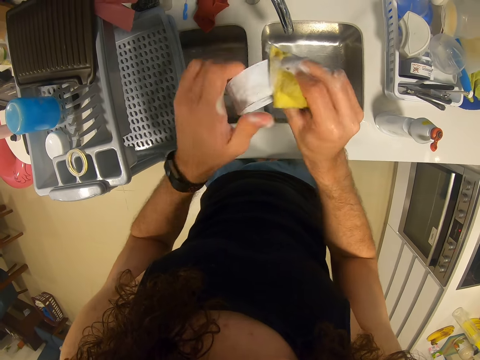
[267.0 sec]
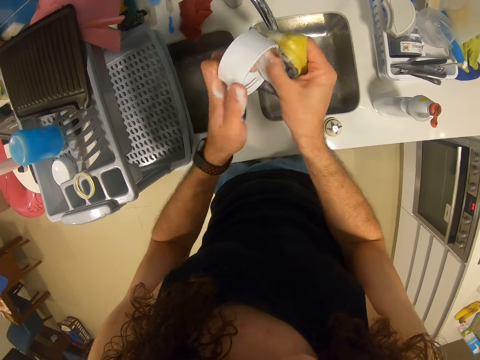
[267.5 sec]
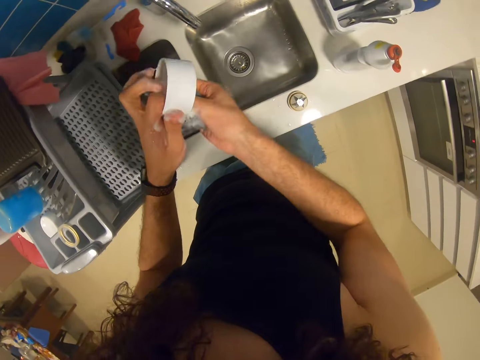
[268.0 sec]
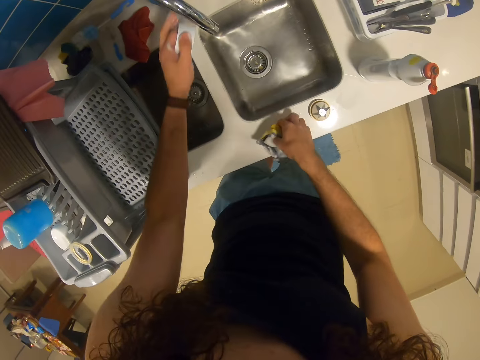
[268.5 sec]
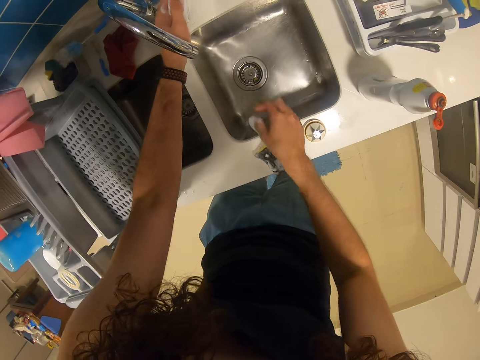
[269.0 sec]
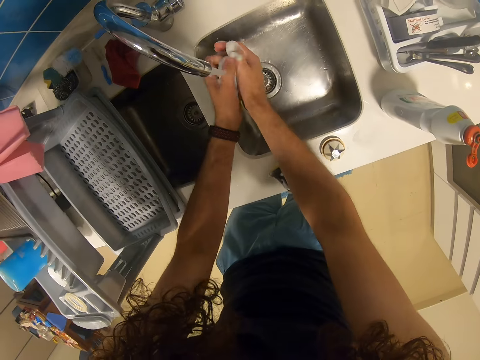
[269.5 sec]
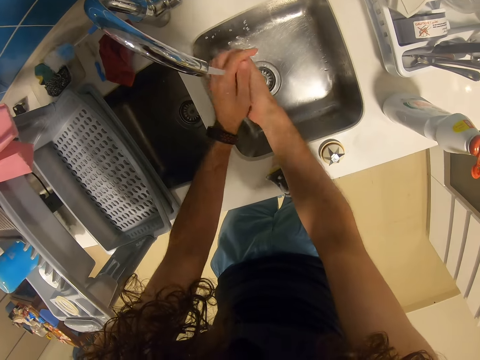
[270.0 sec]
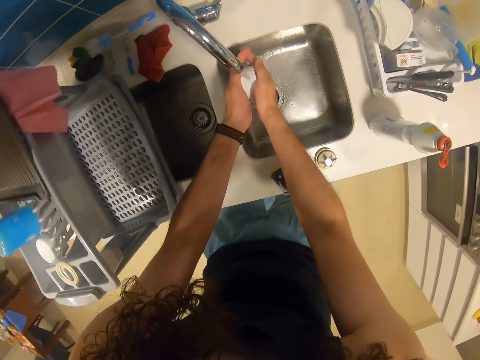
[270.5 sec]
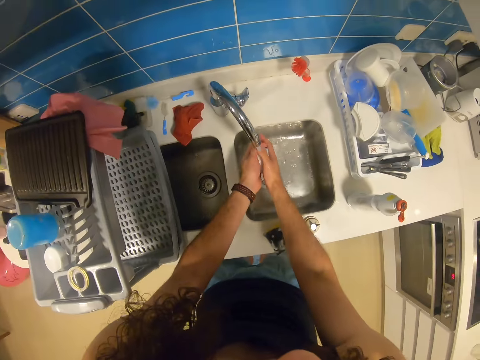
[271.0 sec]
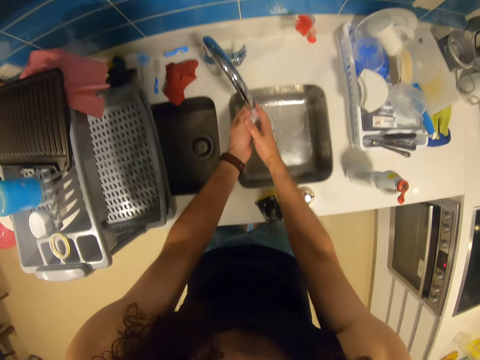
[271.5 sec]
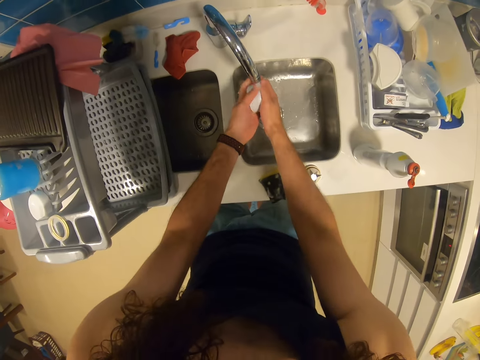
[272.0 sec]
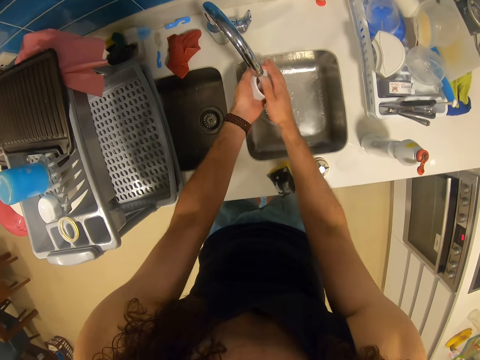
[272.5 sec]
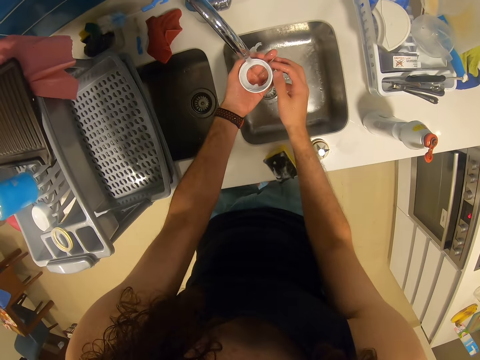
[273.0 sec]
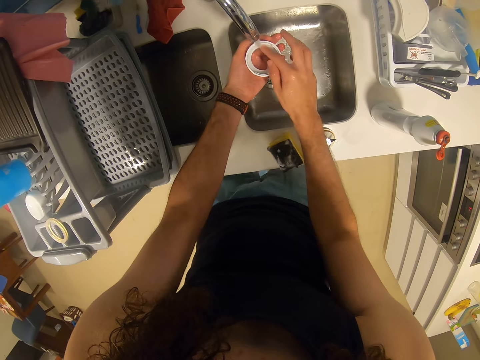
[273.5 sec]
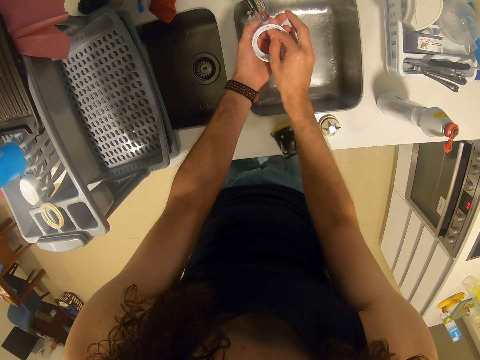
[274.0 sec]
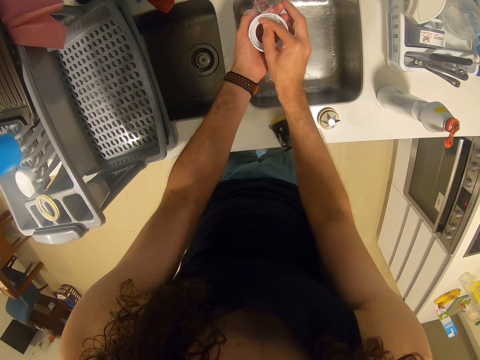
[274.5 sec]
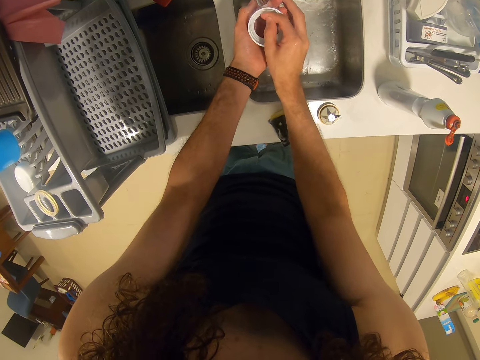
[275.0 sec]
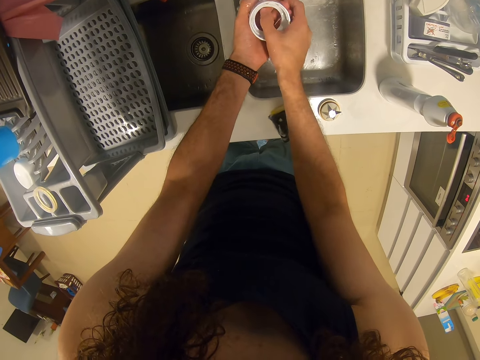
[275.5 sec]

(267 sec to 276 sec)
The camera wearer puts the sponge aside. They open the tap. They rinse the lid.

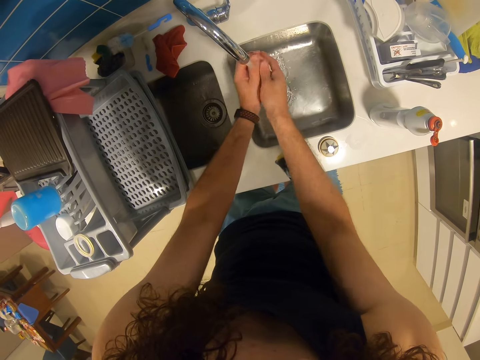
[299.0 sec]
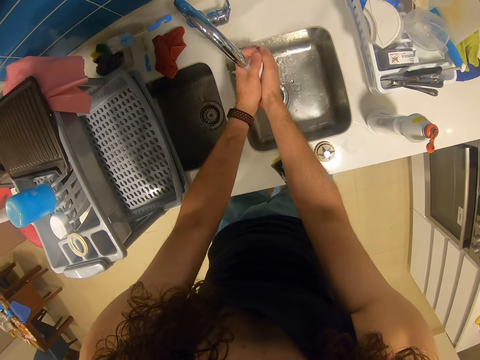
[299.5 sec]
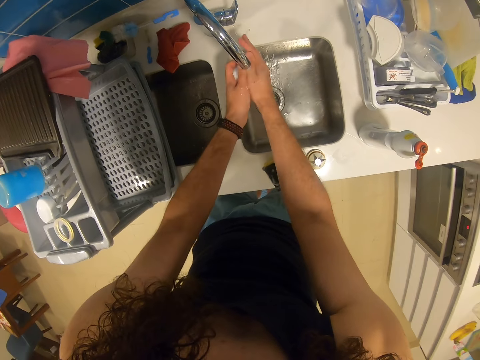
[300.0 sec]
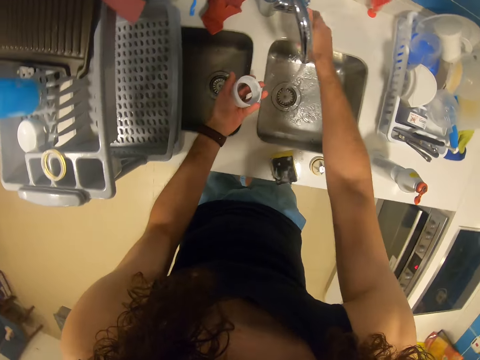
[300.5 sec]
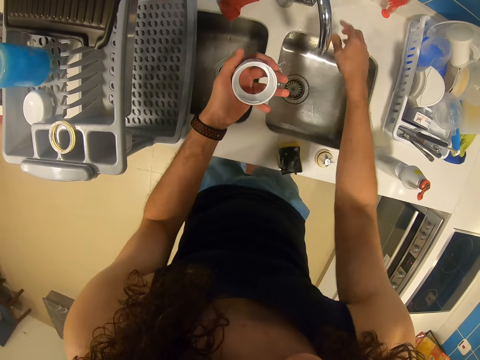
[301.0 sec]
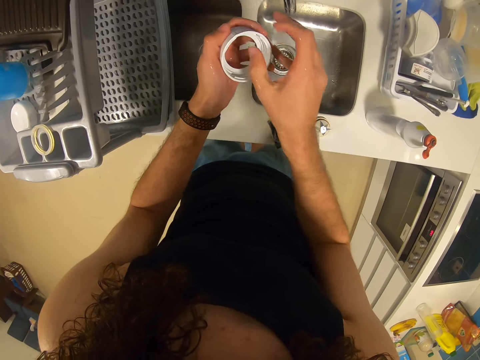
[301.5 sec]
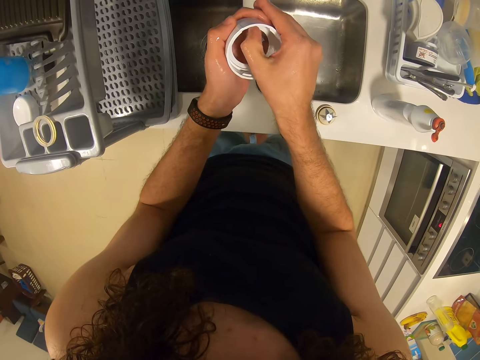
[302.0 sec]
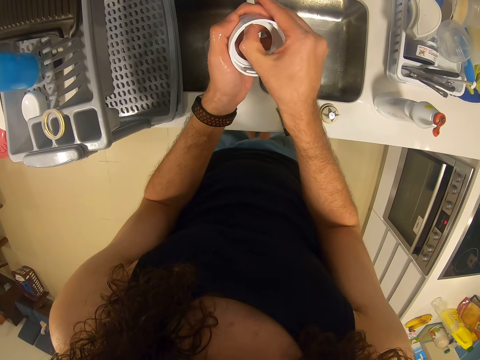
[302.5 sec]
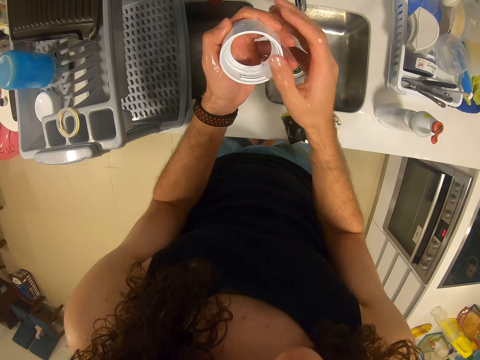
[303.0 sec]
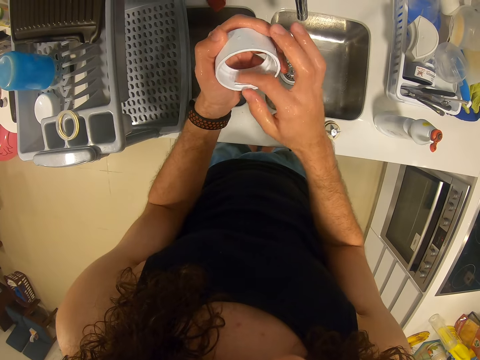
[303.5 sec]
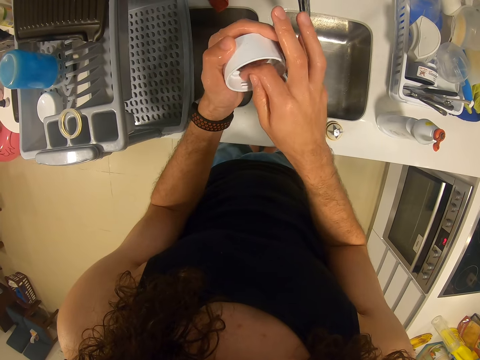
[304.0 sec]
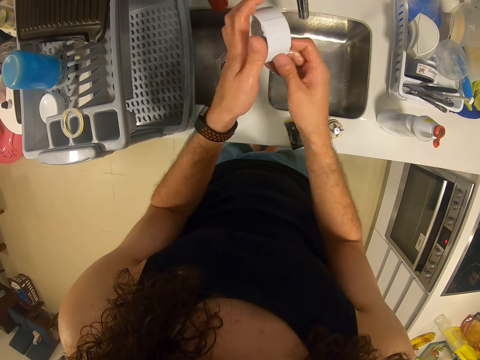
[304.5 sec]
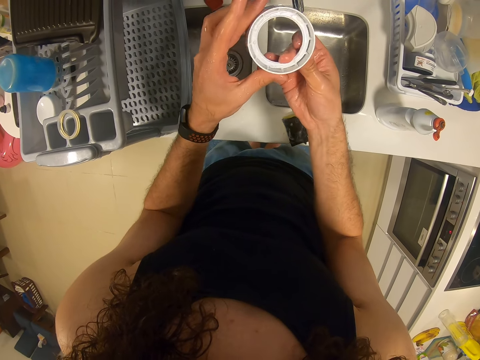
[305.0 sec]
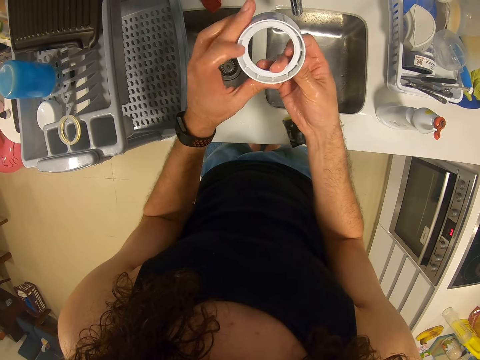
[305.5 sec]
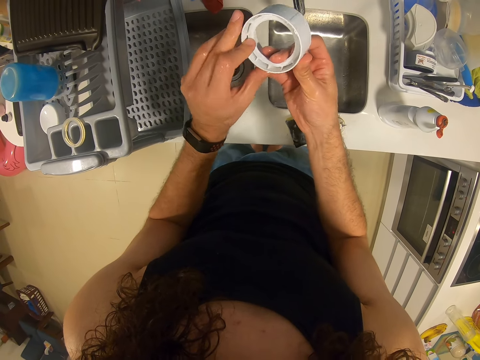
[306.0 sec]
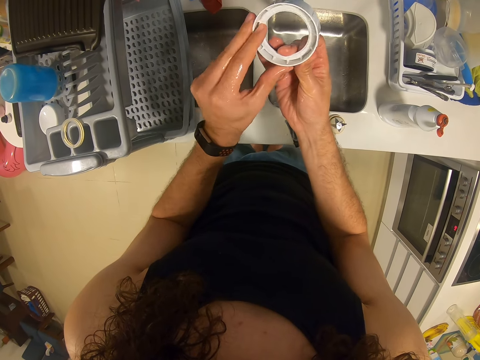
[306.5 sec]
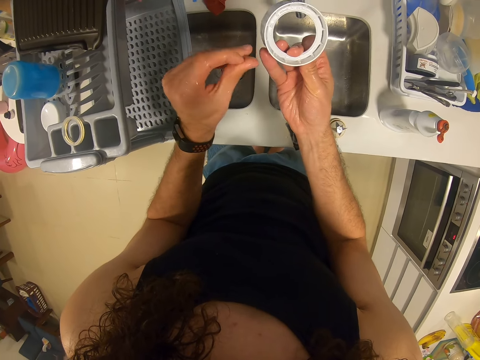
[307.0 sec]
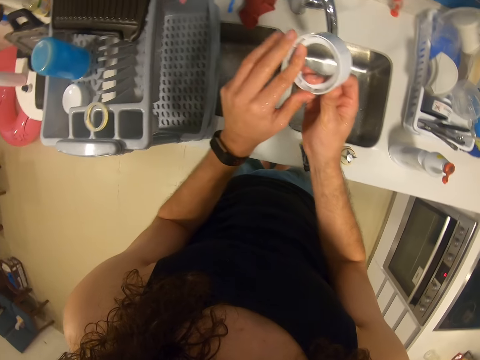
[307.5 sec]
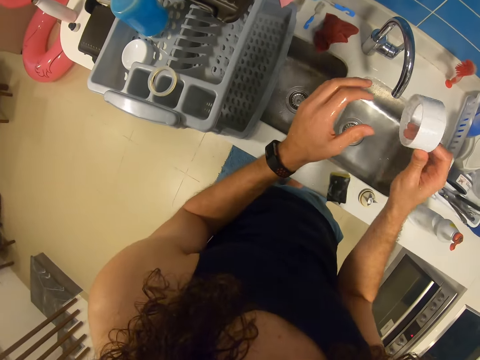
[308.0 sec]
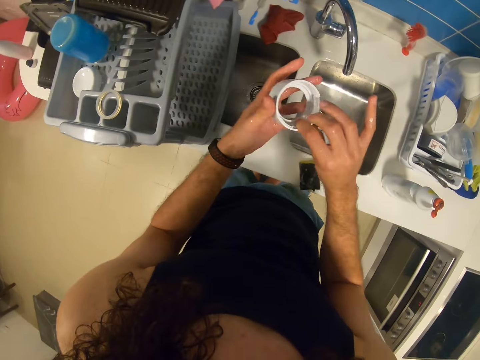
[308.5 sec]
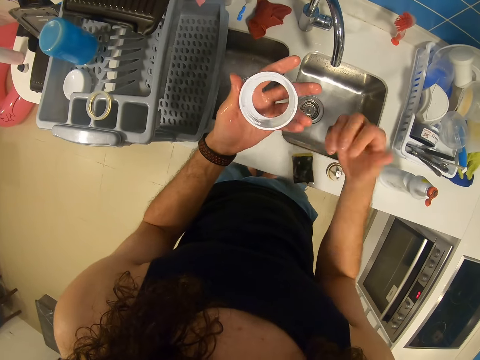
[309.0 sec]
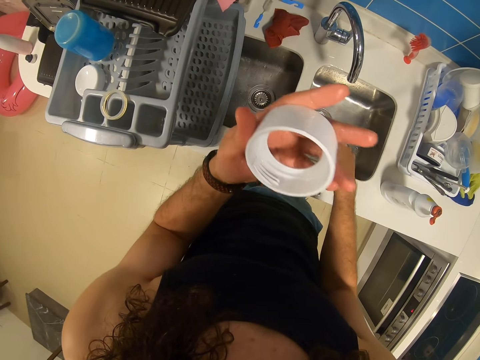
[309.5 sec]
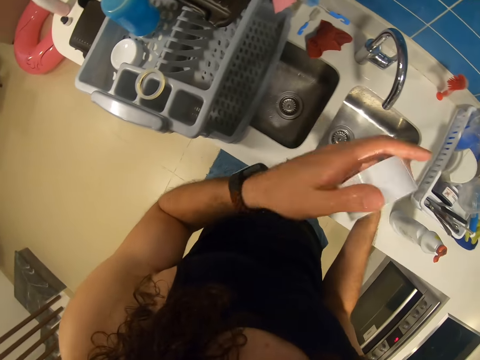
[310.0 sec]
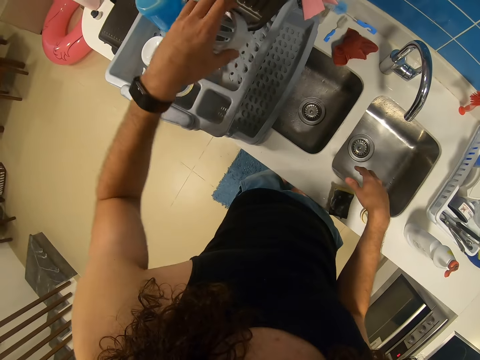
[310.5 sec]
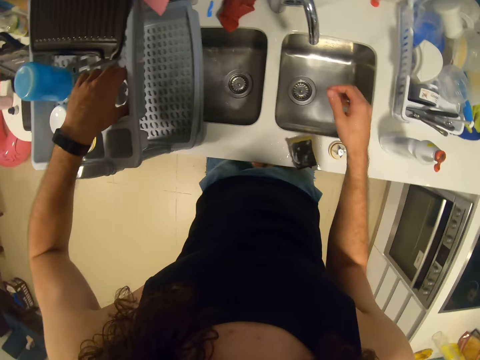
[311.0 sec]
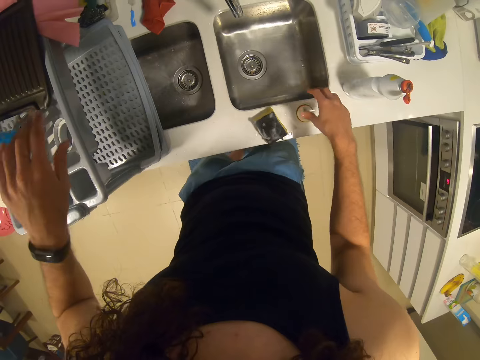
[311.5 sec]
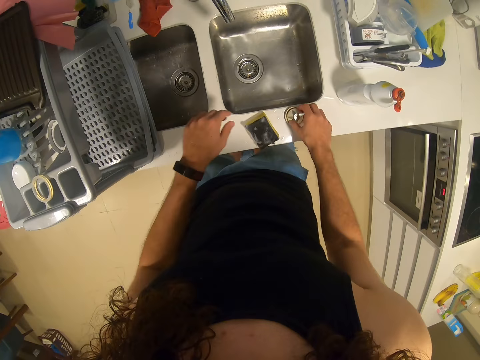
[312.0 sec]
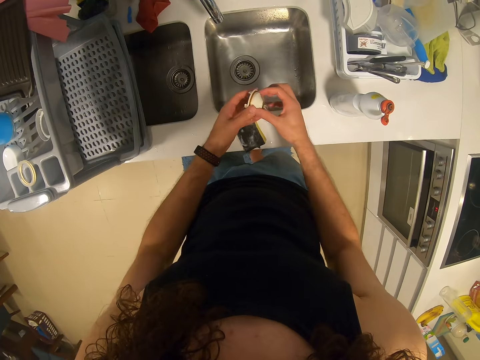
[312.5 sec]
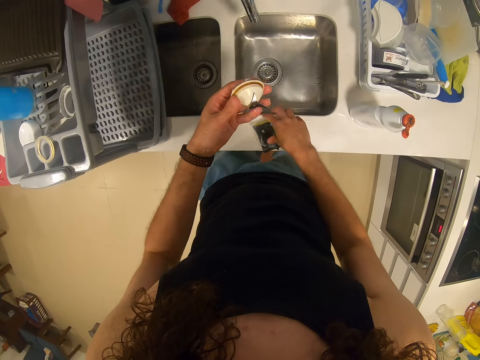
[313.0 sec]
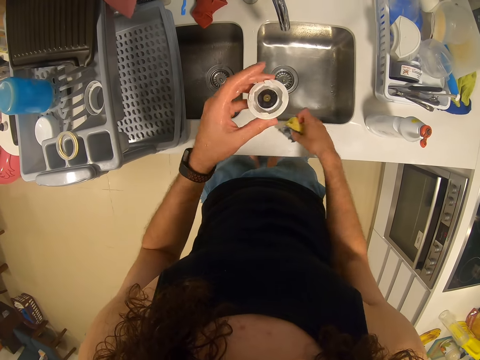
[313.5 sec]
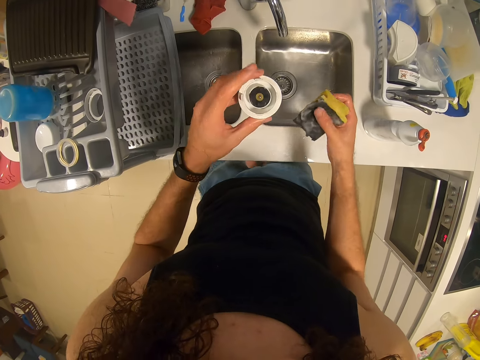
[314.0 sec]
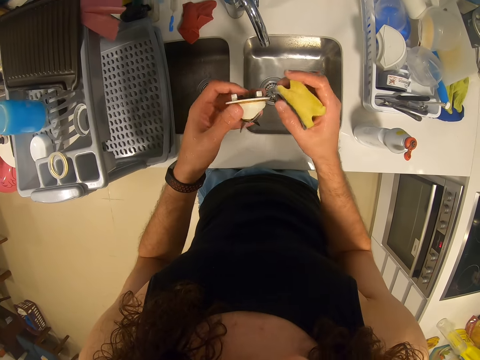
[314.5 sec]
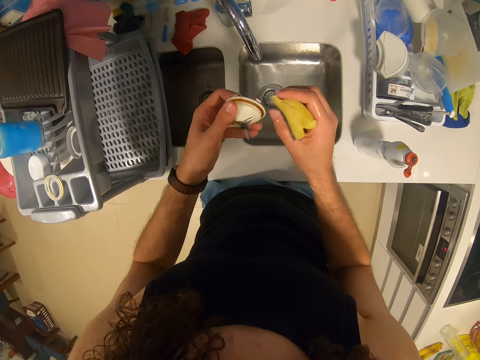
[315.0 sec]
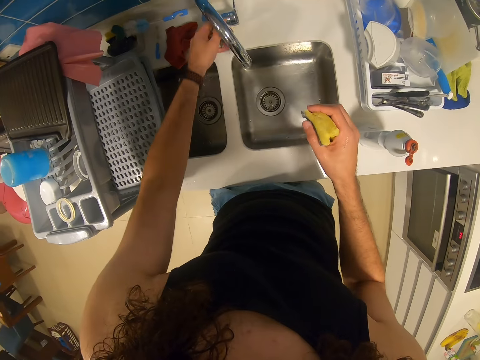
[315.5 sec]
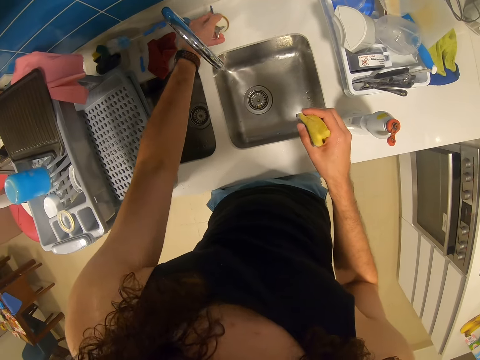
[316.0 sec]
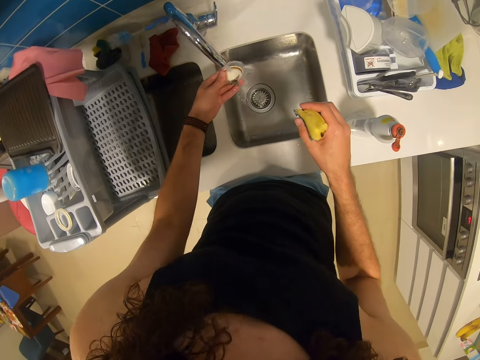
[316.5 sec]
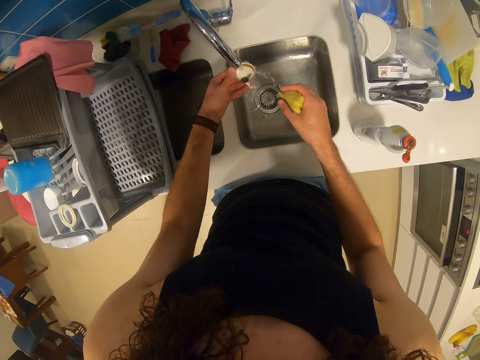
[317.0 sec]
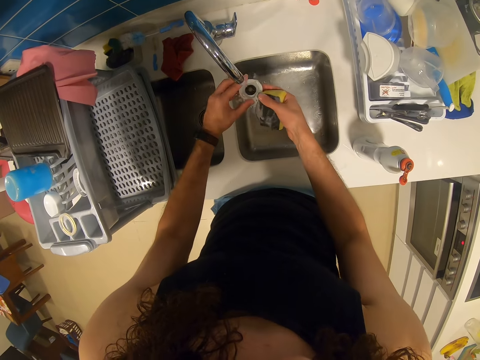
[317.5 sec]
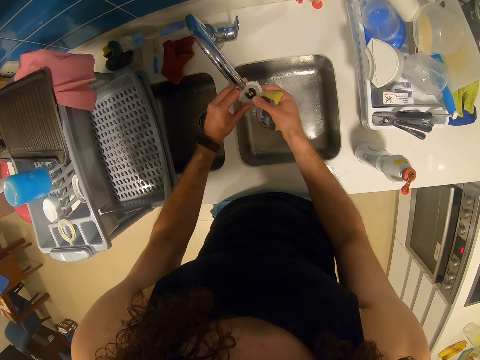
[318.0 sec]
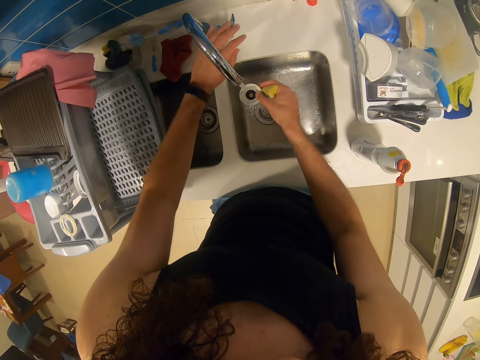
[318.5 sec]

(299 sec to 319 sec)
The camera wearer closes the tap. They scrub an object. They put the lid on the dish rack. They pick a blender mortar or blender base. They pick a scrubber pad or sponge. They open the tap. They rinse the blender mortar.
